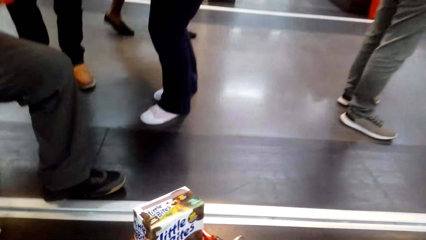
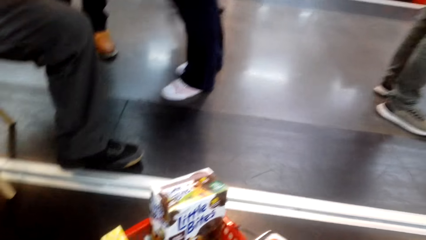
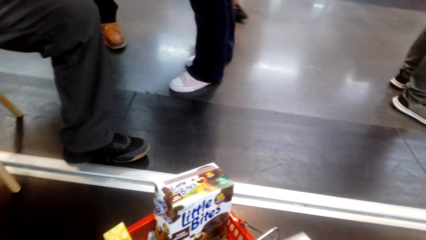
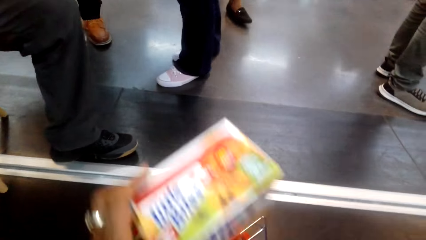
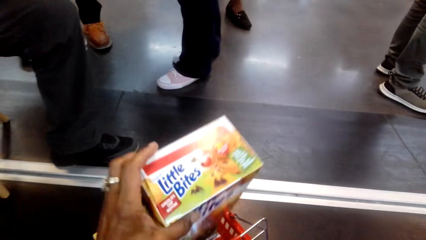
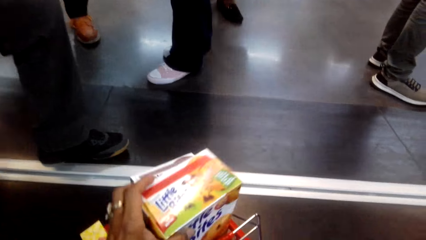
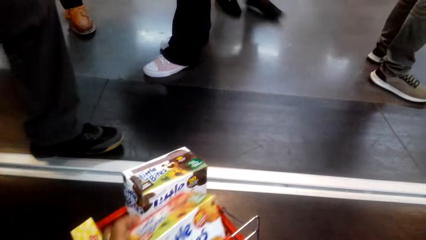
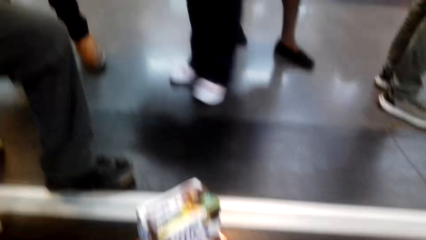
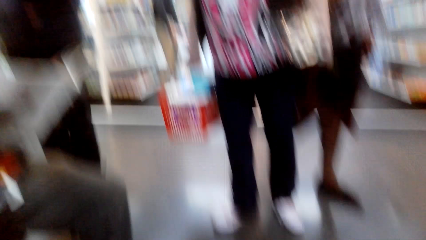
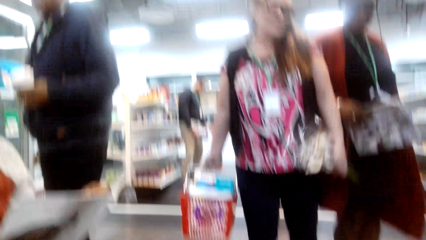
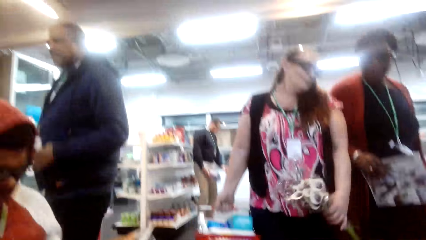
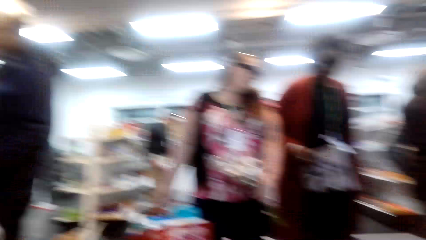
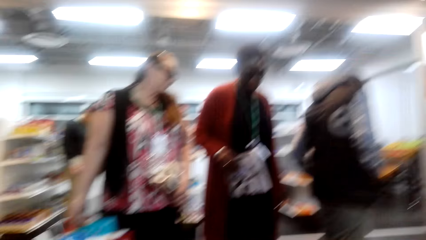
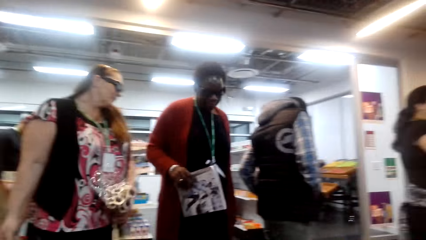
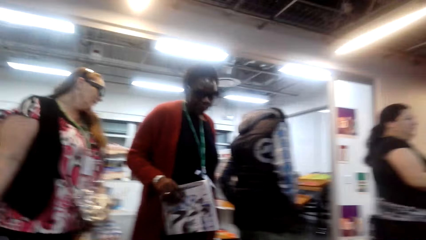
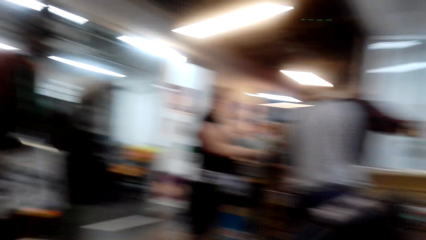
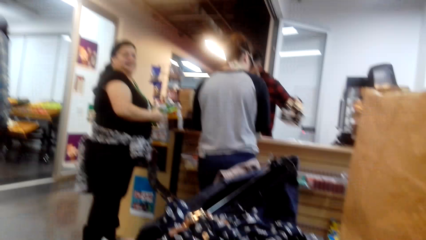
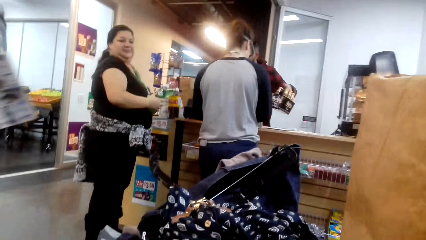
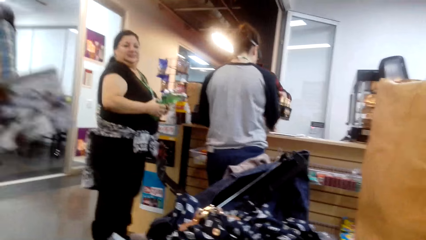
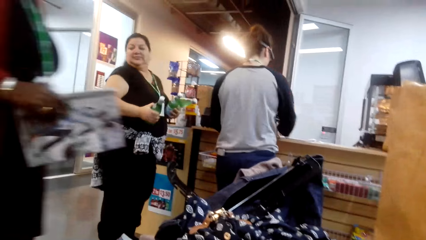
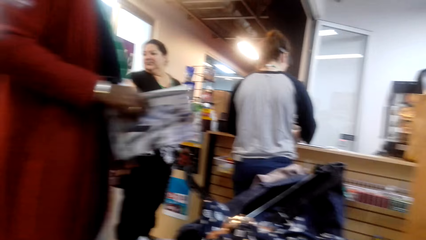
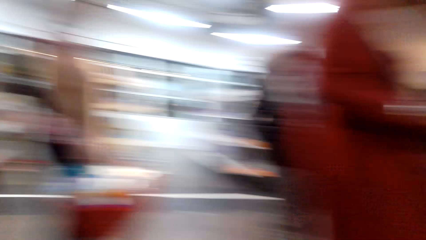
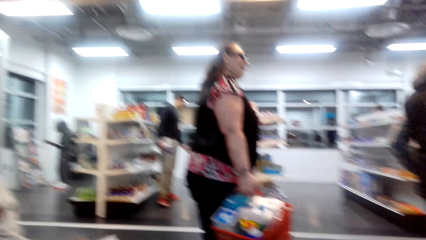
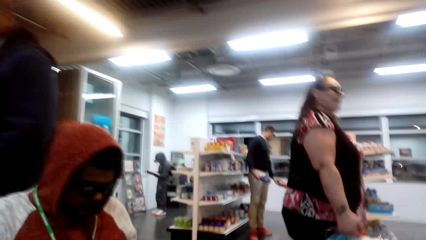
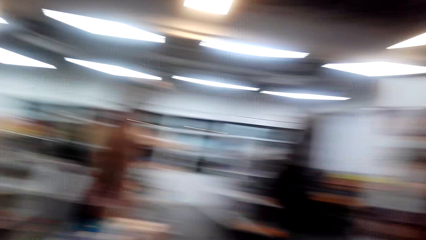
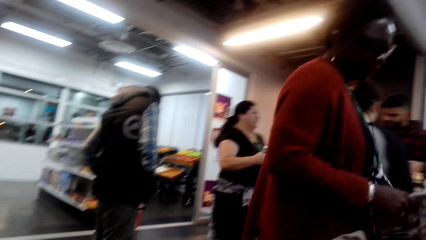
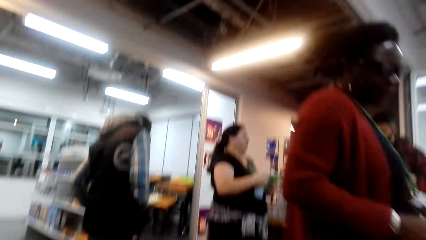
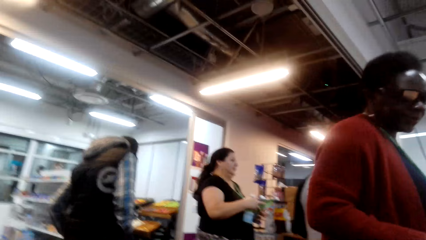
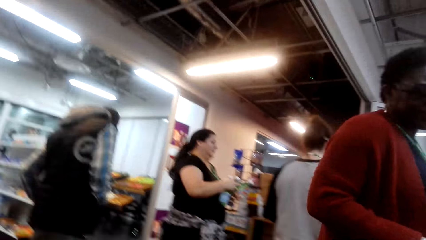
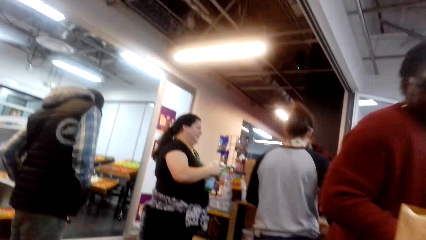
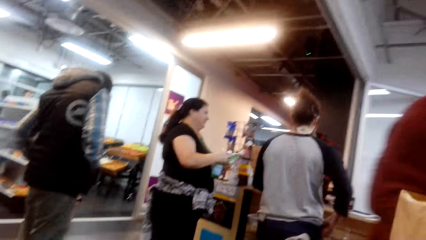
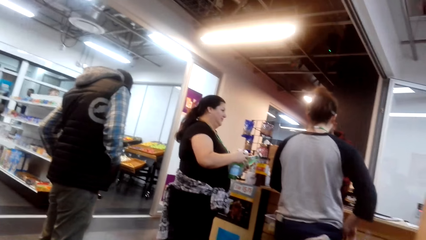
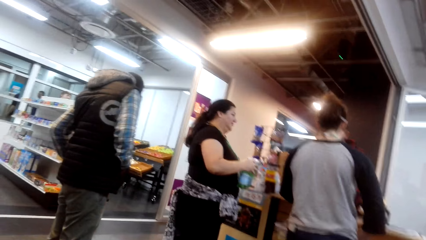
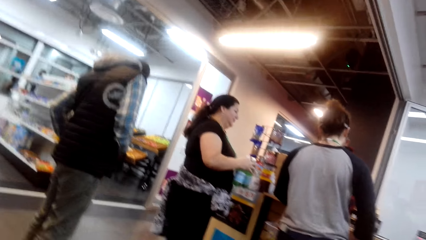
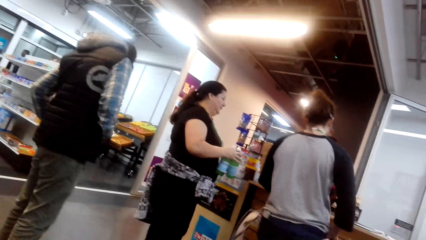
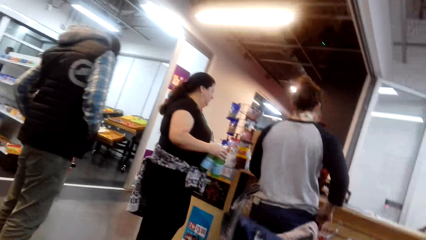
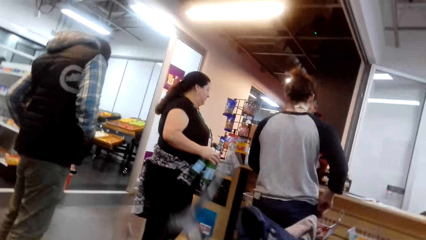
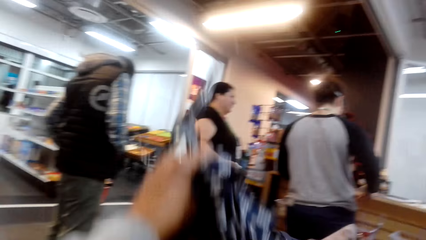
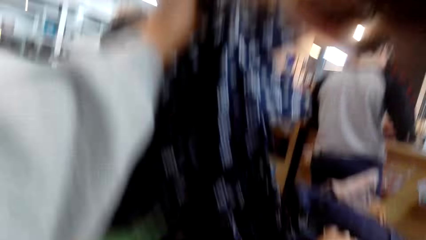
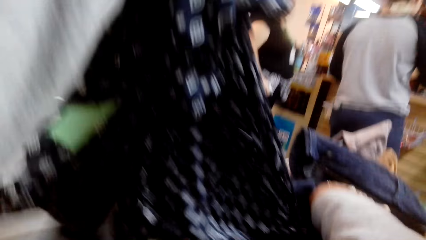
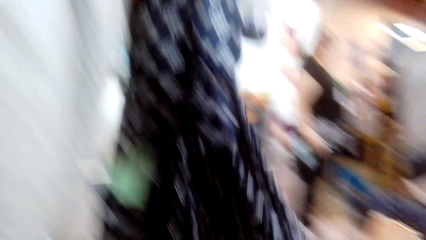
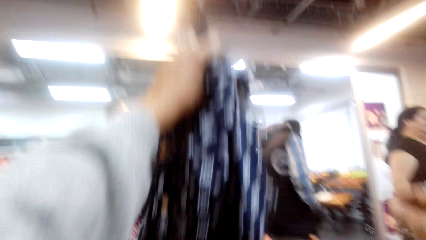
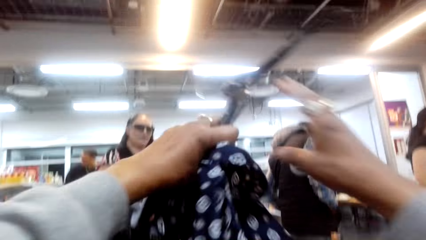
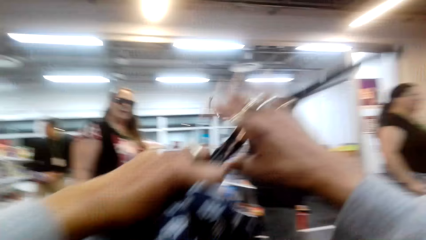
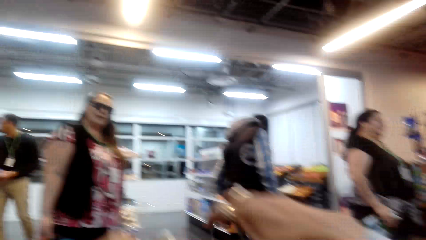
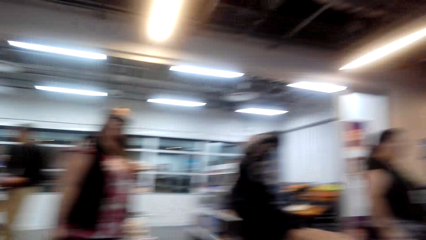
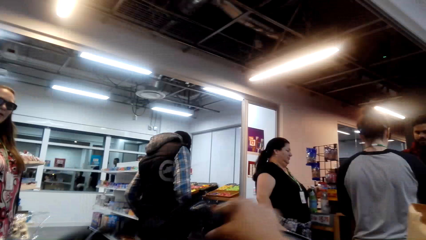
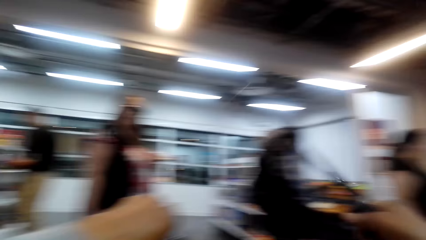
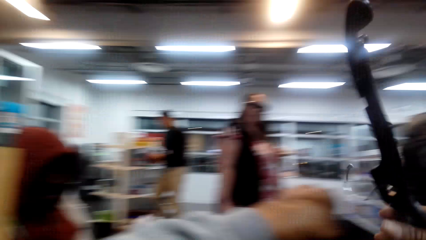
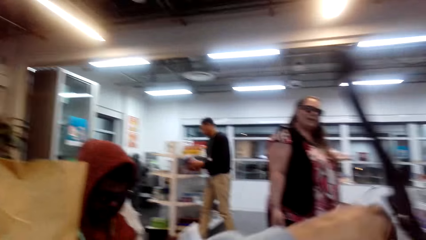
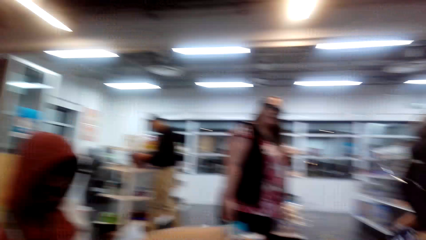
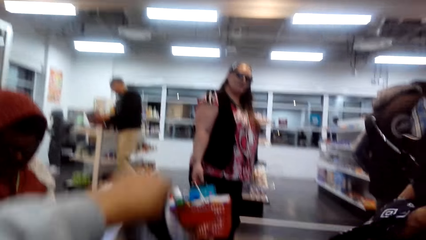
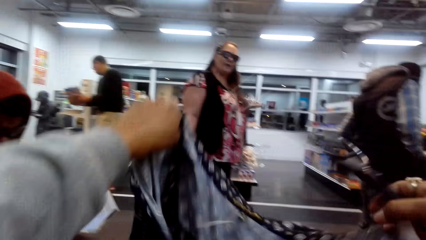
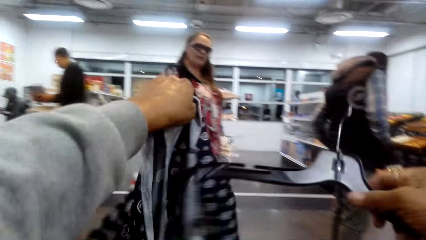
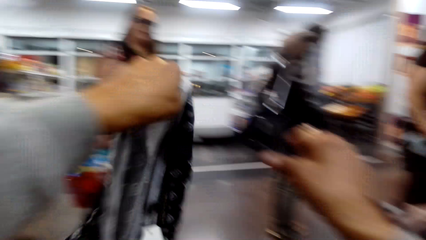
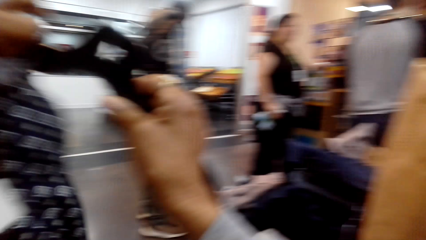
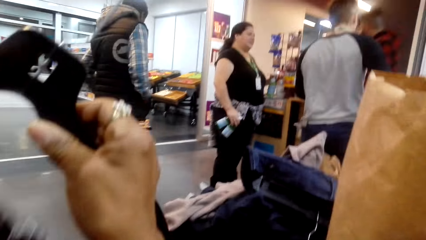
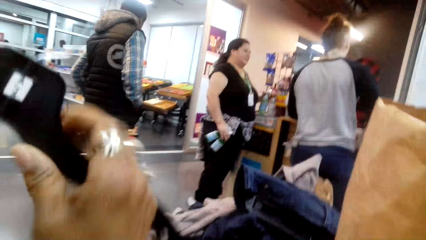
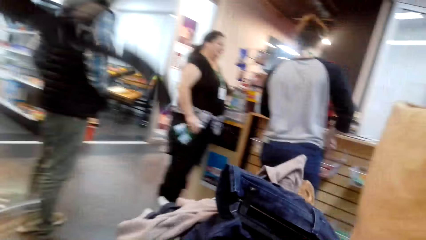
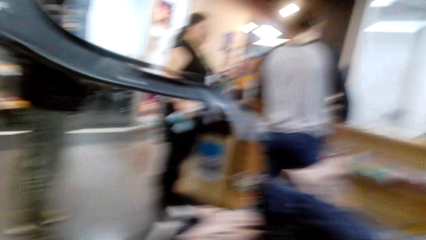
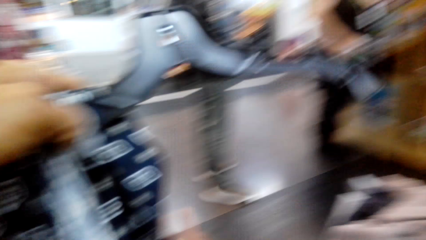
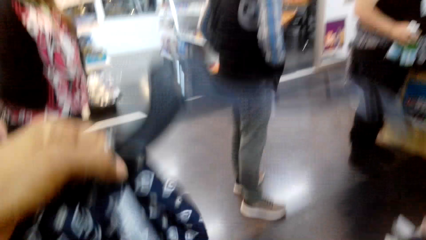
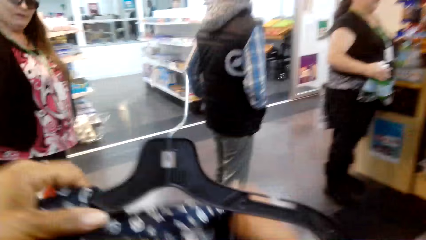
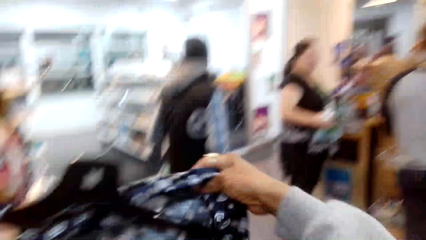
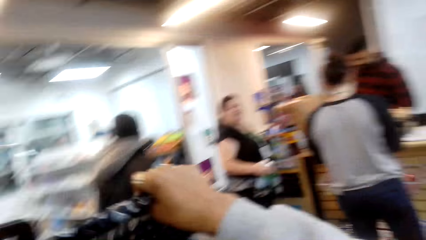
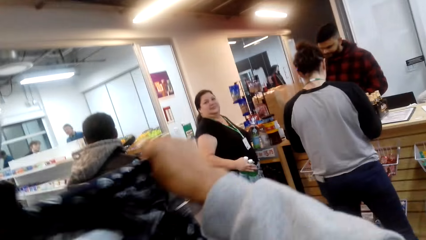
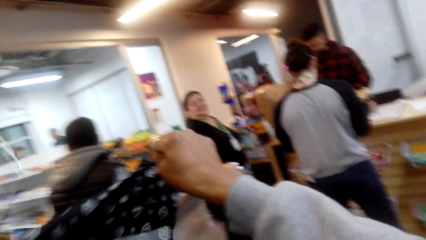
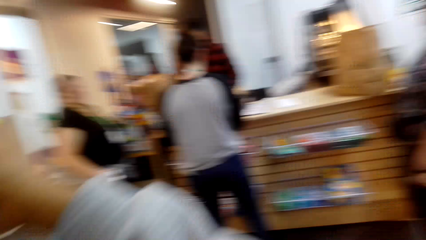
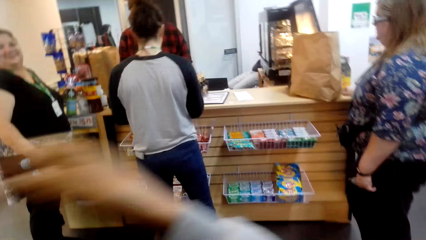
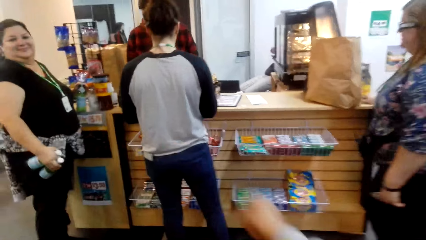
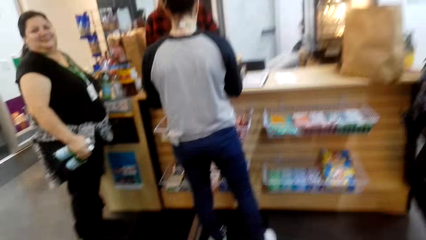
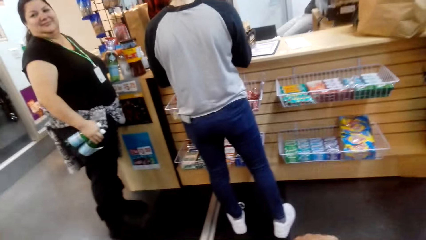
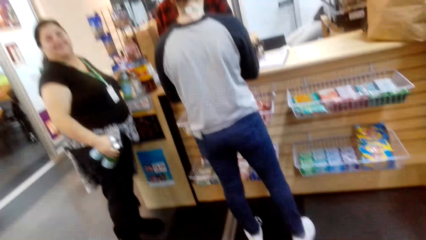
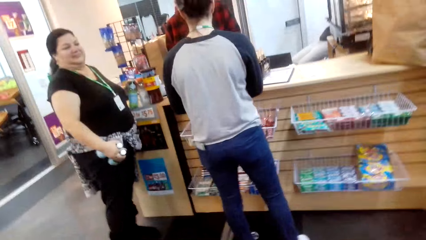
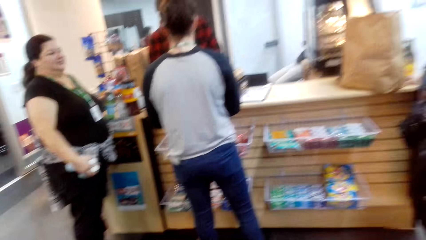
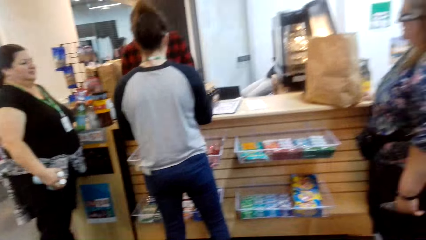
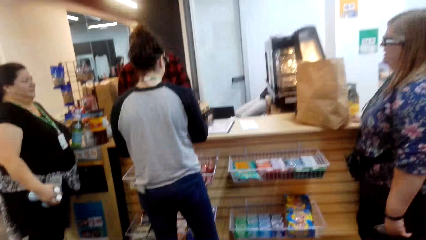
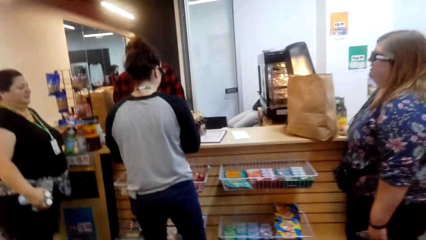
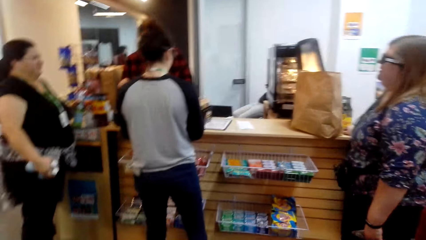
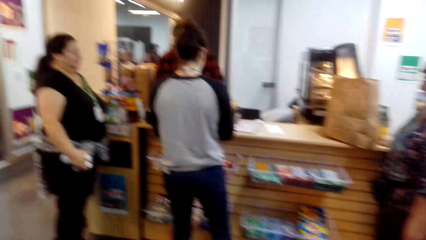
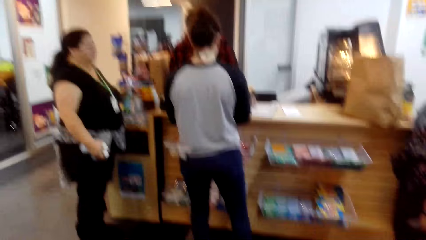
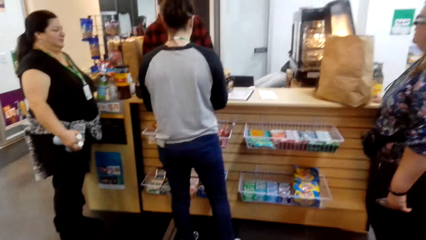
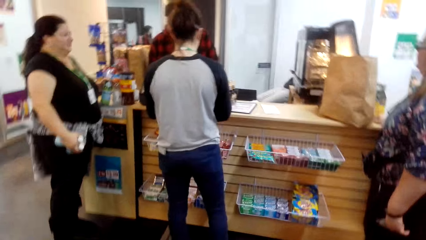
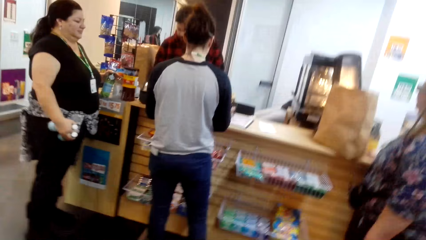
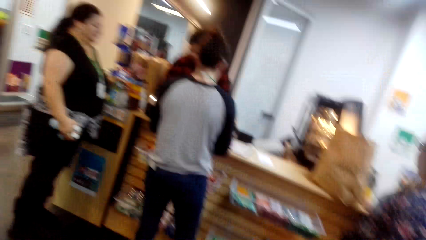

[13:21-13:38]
The camera wearer arranges items in the bucket. He puts the little bites in the basket. He looks around the supermarket. He picks up the cloth with his hands. He converses with a person. The camera wearer puts the cloth on the hanger.
